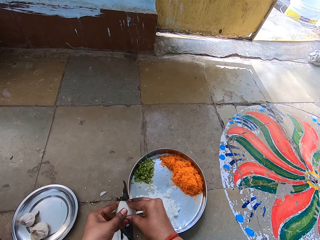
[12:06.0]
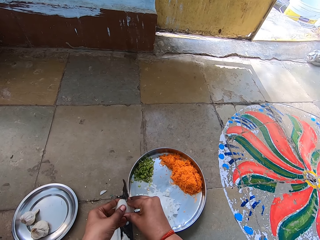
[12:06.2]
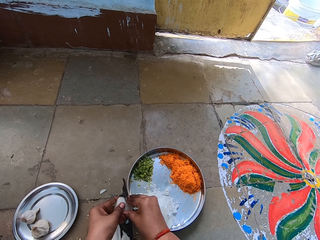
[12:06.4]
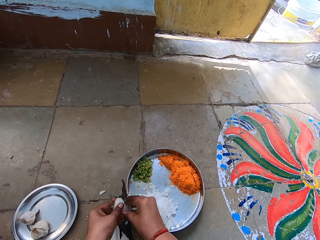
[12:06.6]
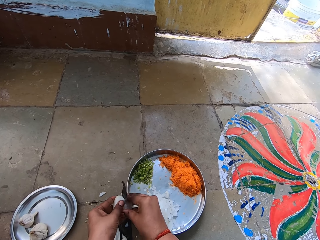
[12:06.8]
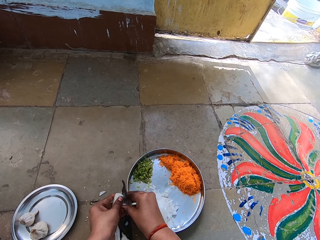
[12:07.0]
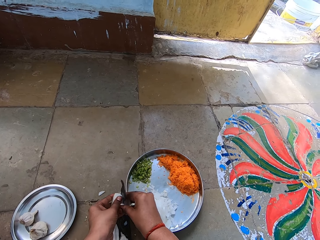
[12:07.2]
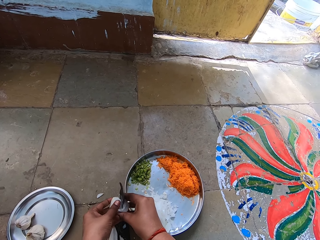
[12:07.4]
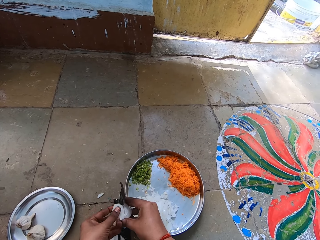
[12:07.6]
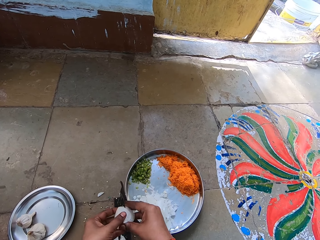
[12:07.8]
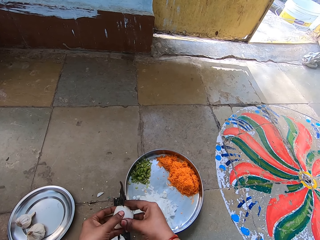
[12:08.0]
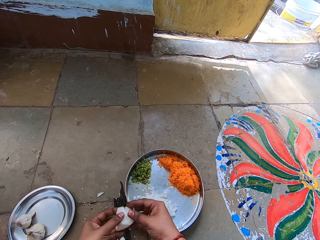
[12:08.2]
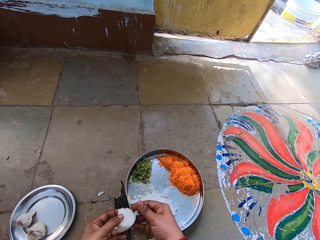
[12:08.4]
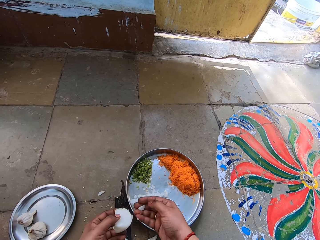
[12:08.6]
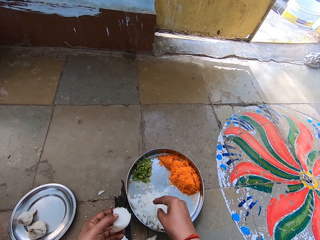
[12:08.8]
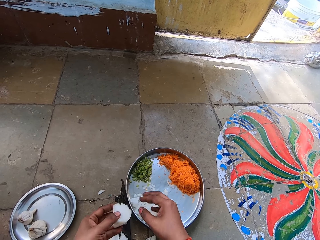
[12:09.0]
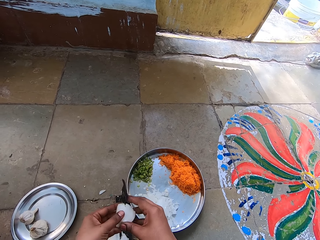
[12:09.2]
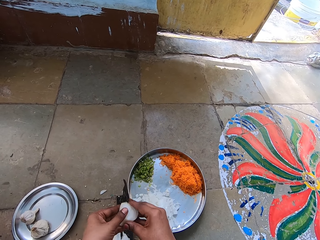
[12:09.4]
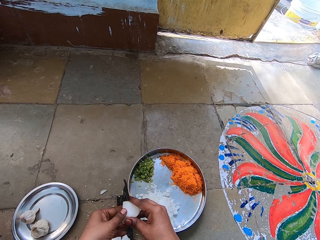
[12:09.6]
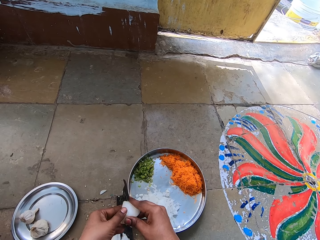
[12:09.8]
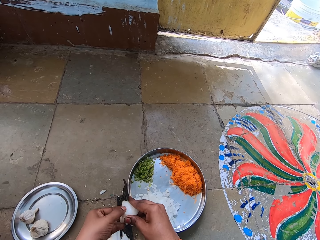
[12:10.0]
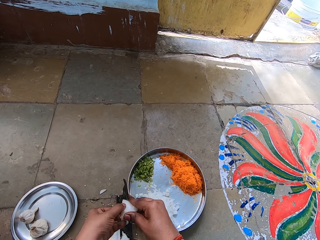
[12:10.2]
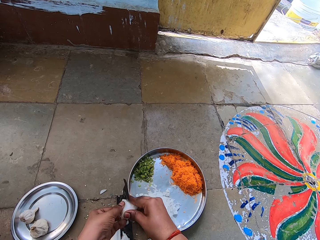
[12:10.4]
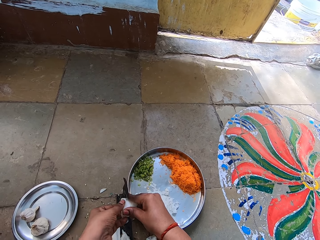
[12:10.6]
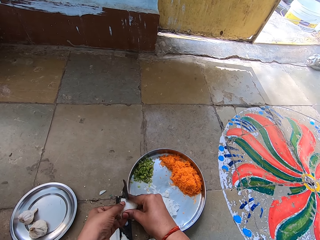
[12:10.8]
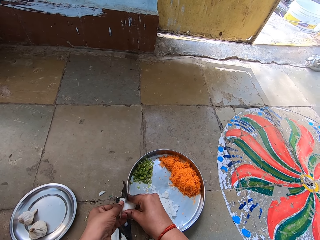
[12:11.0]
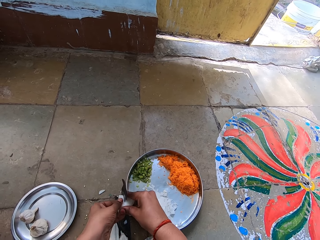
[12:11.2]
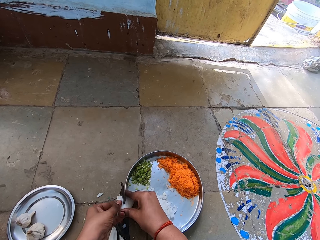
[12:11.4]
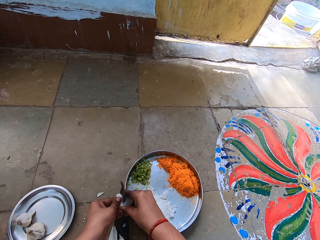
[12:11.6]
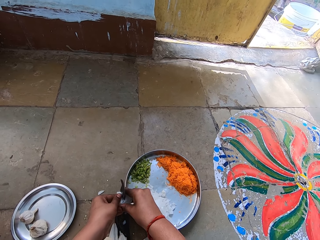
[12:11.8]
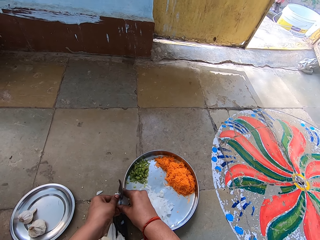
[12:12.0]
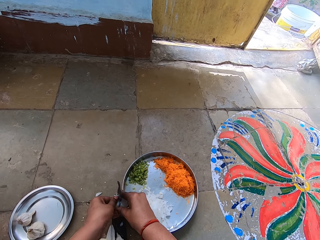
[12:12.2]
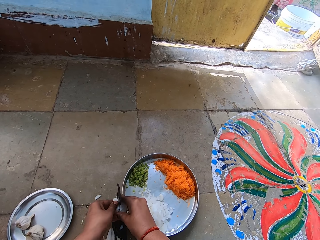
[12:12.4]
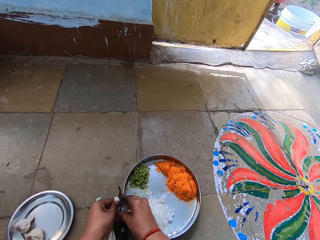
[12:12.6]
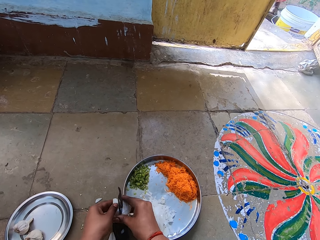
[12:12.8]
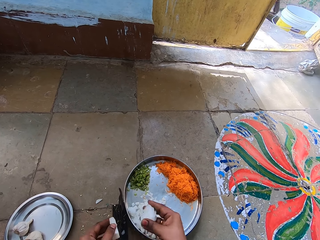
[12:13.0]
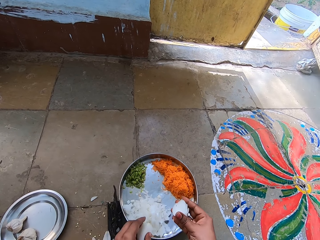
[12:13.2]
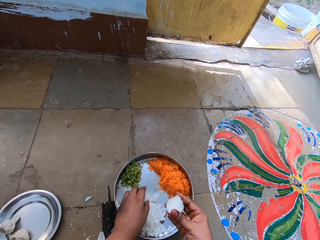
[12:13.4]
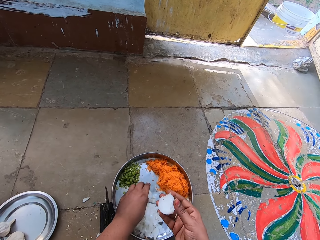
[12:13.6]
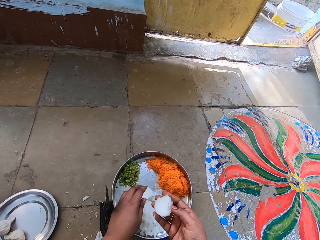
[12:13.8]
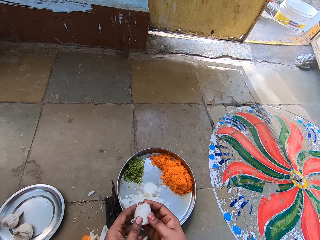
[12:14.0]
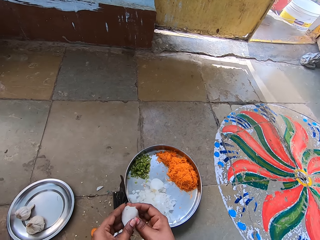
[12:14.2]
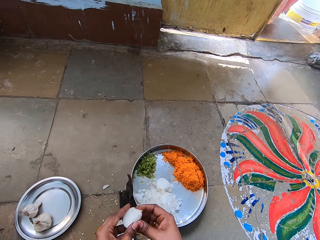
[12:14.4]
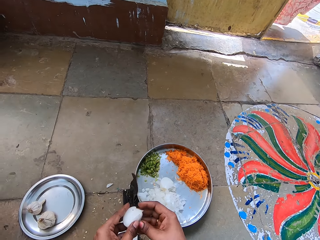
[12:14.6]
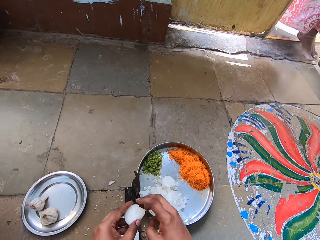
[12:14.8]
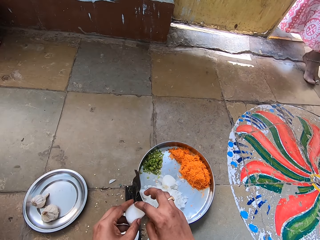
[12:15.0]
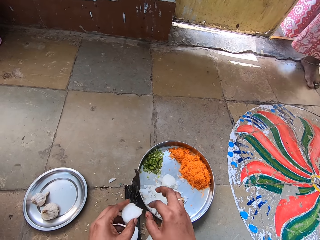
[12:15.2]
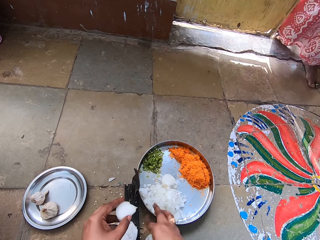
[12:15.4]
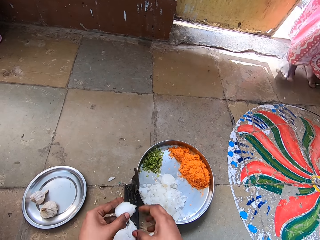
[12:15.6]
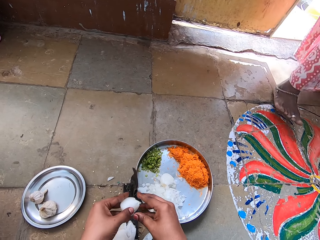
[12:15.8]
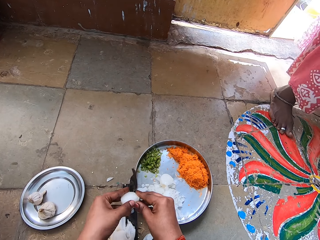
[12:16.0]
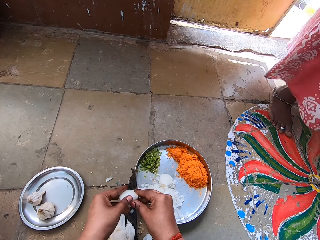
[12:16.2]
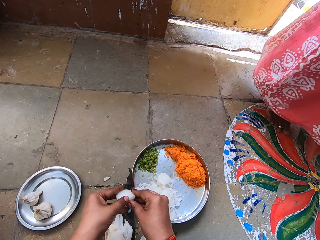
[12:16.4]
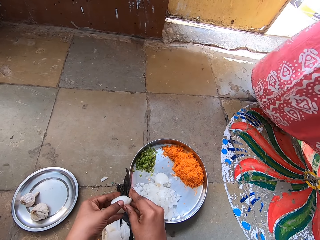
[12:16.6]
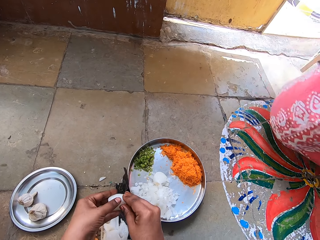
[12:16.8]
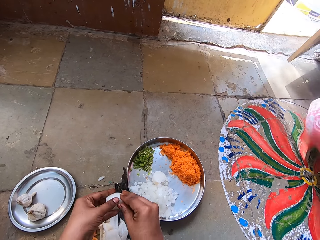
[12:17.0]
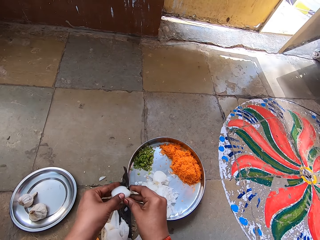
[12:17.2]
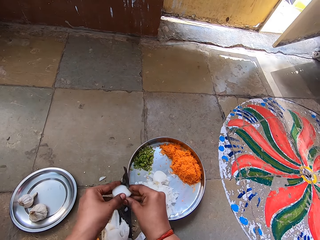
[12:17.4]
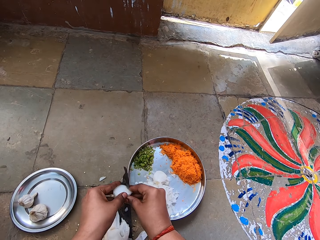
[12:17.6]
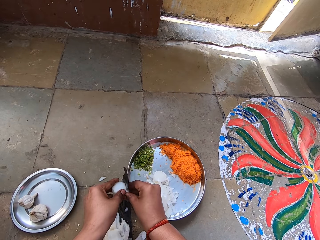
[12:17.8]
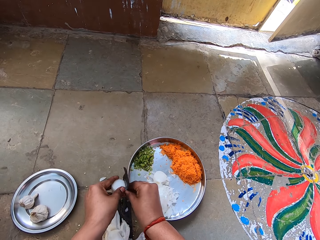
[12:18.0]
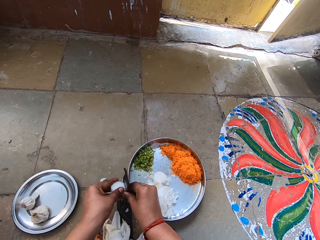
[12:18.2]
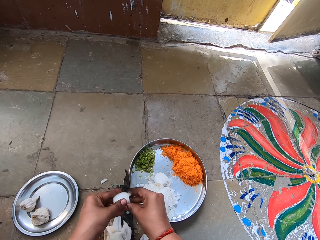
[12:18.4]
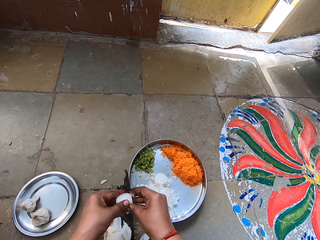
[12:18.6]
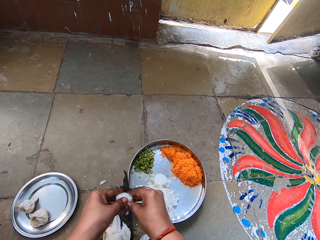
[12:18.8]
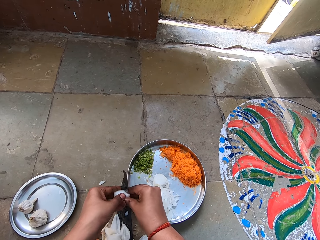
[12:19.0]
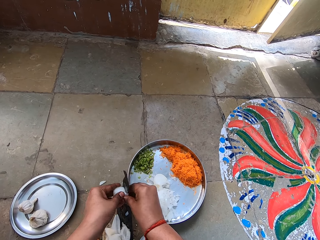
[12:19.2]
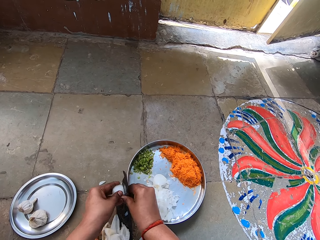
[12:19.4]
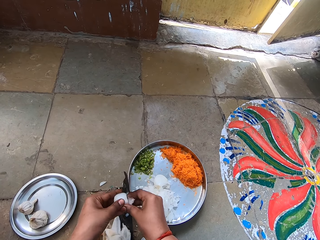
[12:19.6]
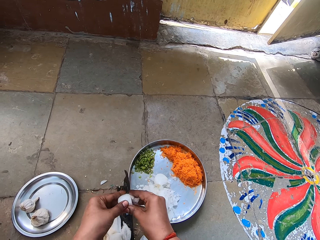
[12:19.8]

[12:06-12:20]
The camera wearer drops a piece of garlic in the tray. They chop the garlic. They cut the garlic into two pieces. They drop the garlic in the tray. A person walks in the room. The camera wearer removes a piece of garlic. They chop the garlic.

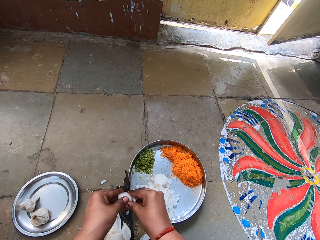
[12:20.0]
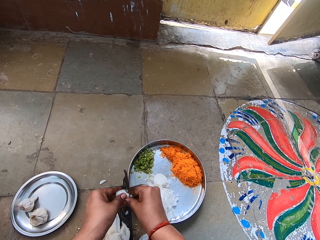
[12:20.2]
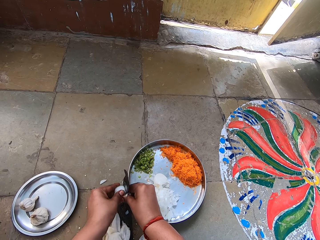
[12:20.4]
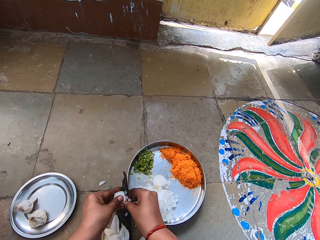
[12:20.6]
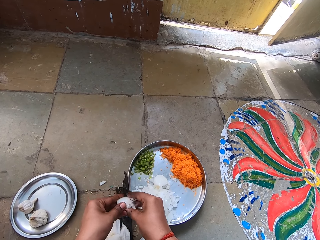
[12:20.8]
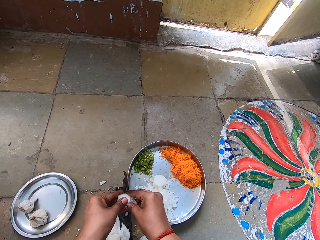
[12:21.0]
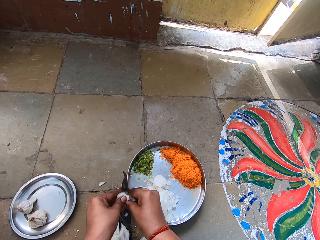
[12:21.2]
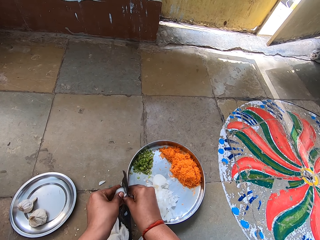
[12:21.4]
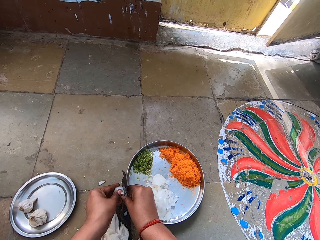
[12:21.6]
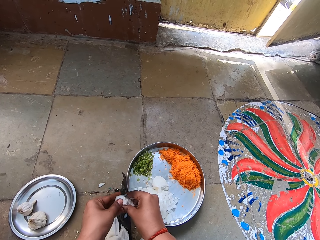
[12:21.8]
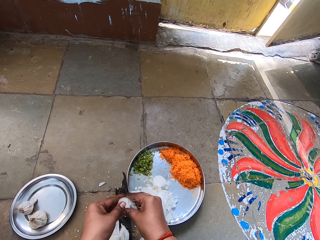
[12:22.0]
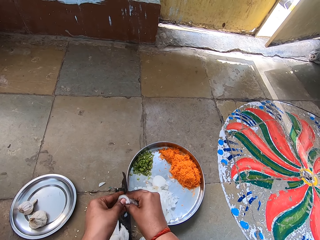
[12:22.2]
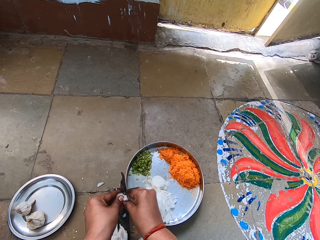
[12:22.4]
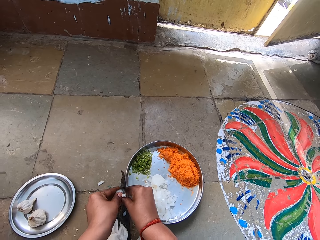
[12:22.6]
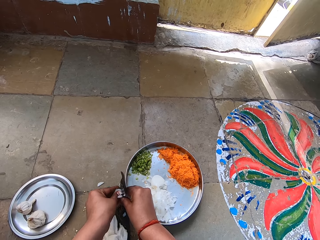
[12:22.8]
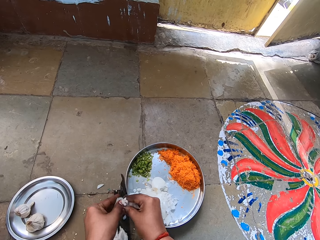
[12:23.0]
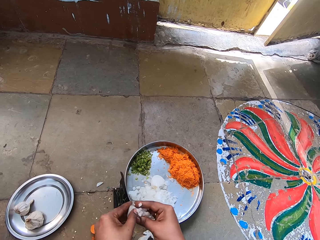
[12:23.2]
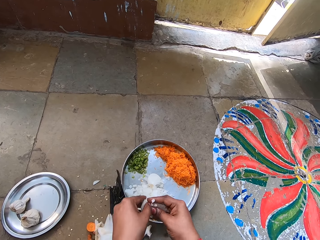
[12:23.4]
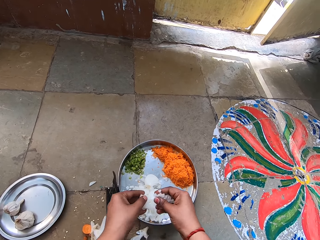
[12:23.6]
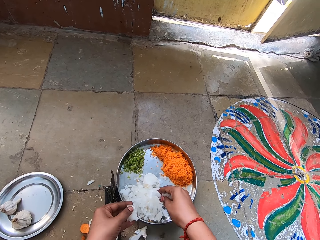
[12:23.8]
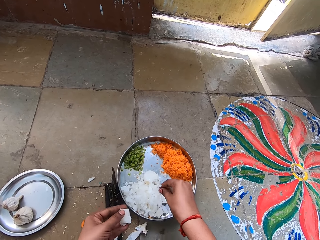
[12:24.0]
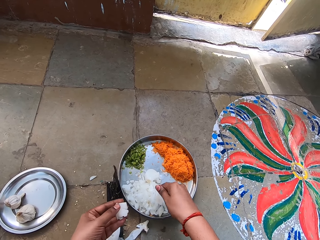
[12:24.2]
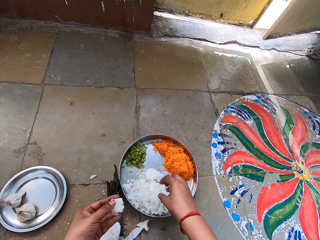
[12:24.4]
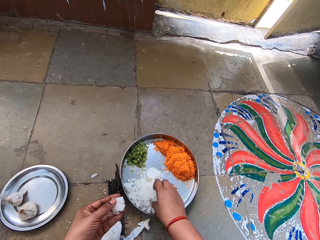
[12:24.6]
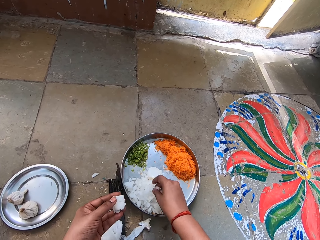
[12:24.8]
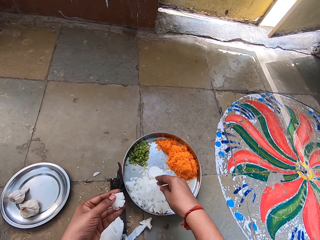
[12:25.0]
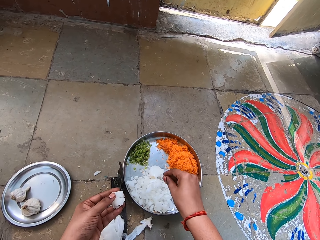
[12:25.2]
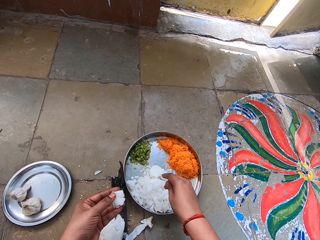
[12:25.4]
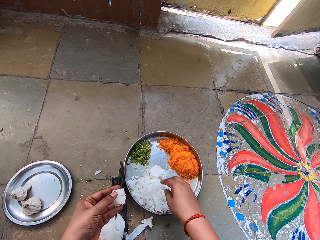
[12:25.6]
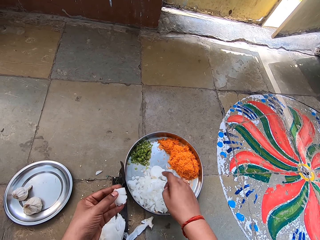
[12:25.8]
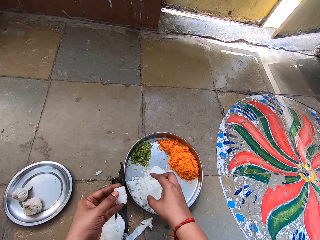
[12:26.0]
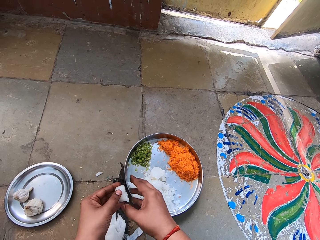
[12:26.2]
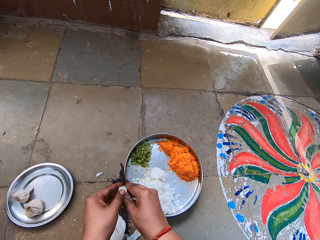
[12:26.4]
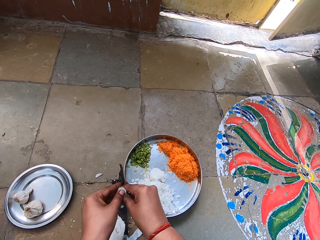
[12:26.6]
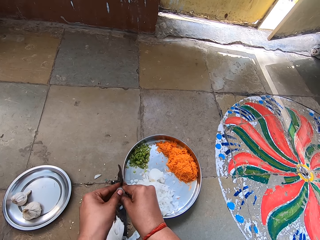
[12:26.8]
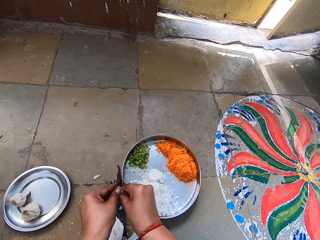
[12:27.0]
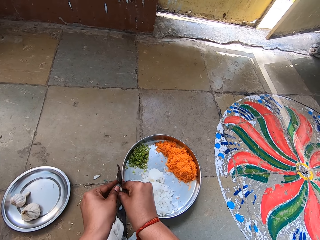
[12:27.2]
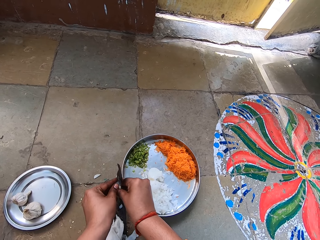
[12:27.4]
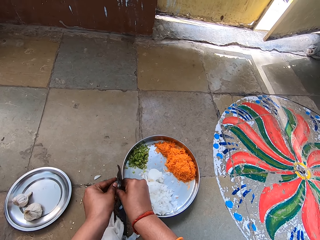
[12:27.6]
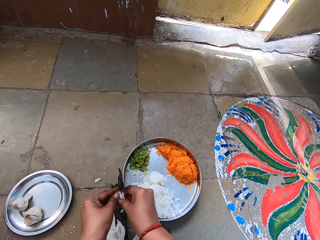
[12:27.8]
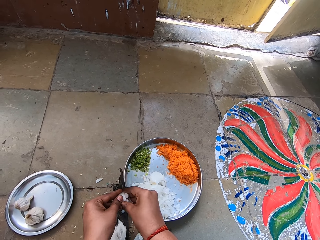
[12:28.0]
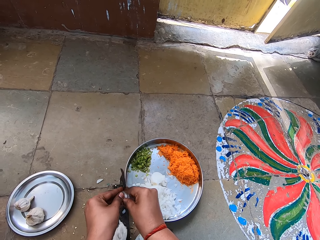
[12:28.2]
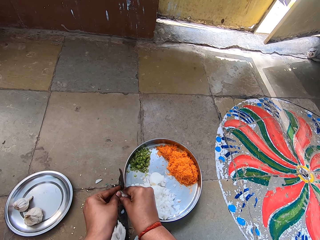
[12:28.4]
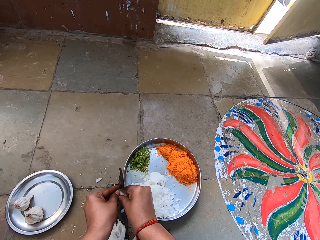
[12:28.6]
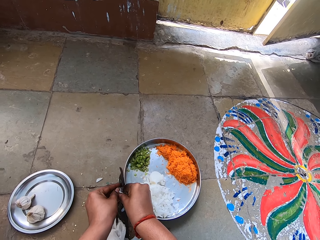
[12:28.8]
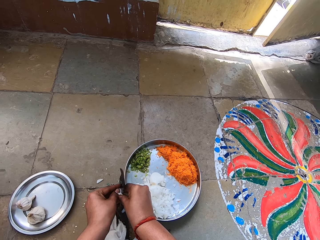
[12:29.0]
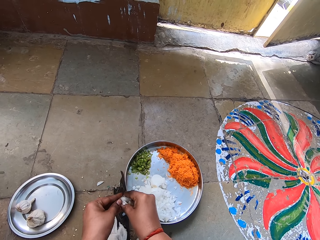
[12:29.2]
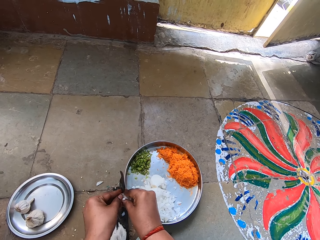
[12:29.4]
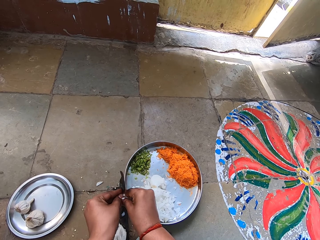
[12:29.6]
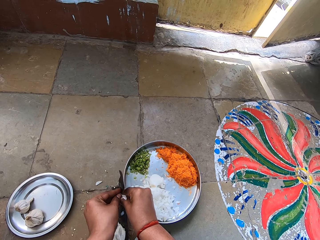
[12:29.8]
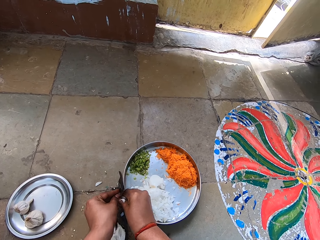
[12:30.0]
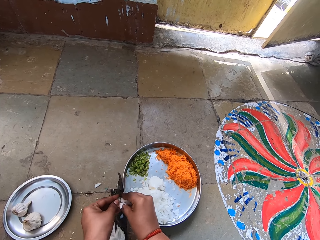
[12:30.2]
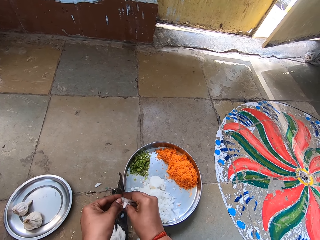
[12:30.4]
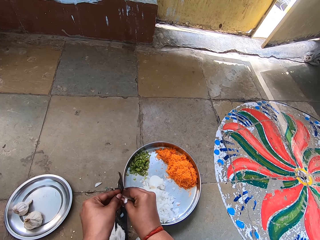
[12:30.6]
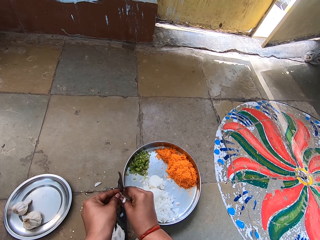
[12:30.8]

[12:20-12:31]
The camera wearer drops chopped garlic in the tray. They shake their hand. They chop the garlic.
